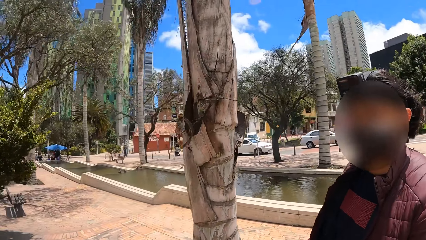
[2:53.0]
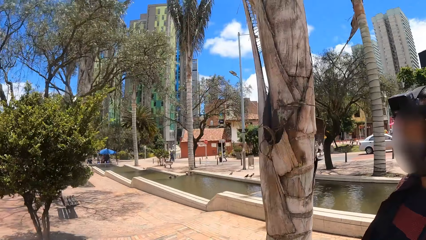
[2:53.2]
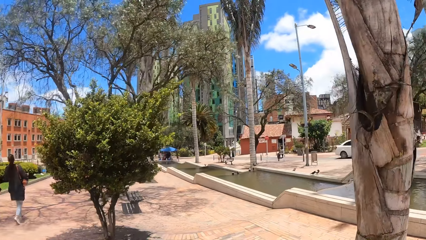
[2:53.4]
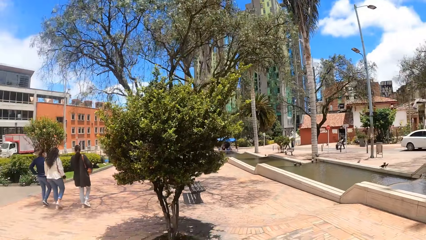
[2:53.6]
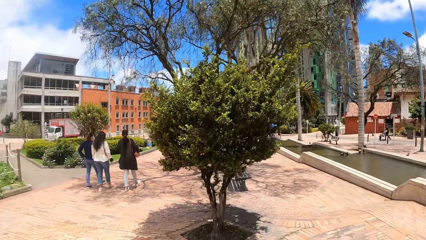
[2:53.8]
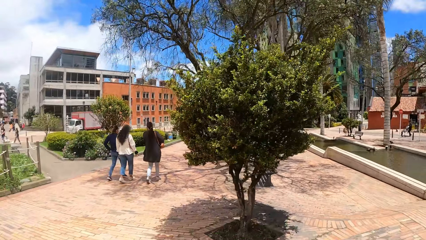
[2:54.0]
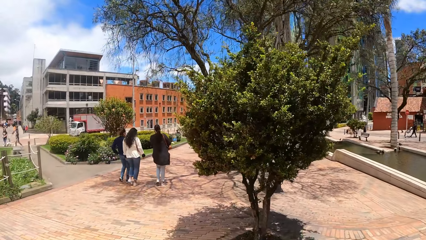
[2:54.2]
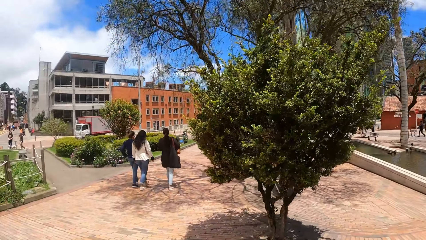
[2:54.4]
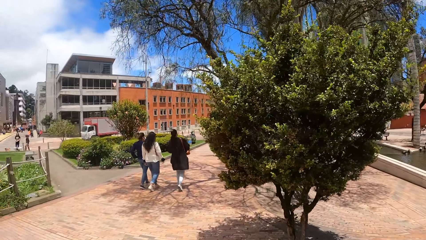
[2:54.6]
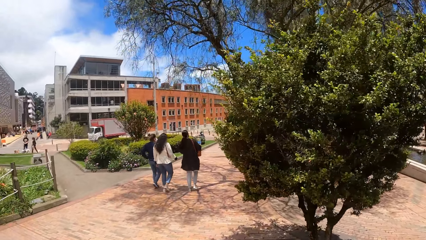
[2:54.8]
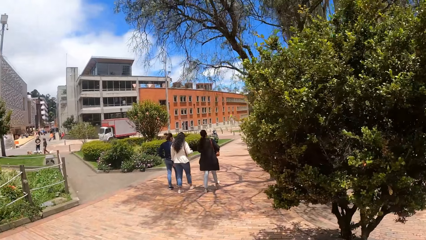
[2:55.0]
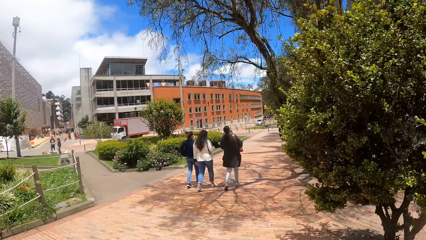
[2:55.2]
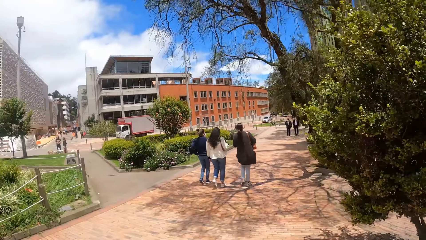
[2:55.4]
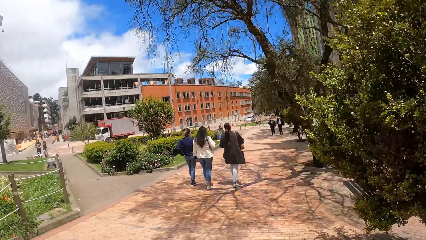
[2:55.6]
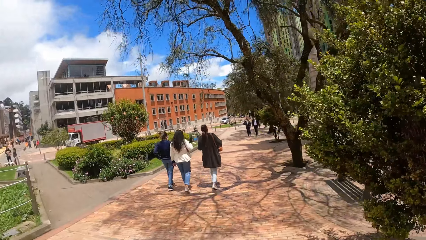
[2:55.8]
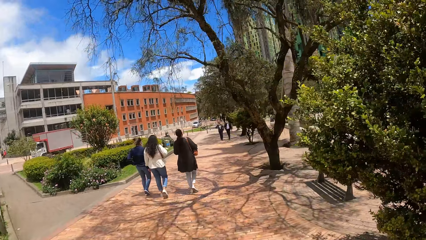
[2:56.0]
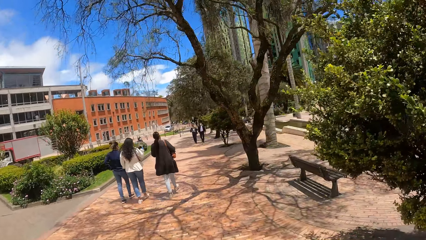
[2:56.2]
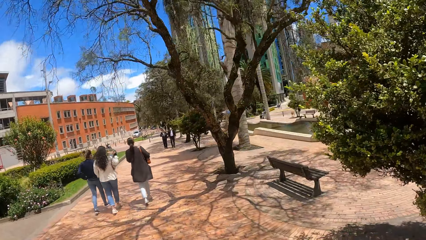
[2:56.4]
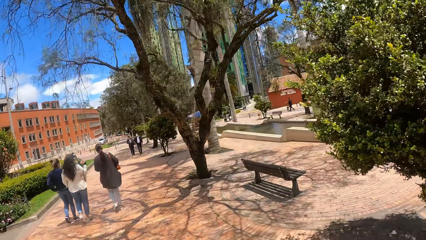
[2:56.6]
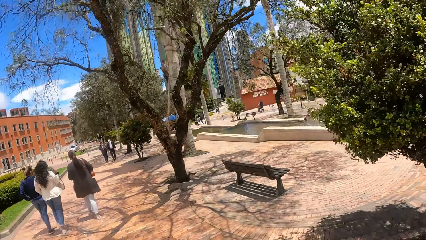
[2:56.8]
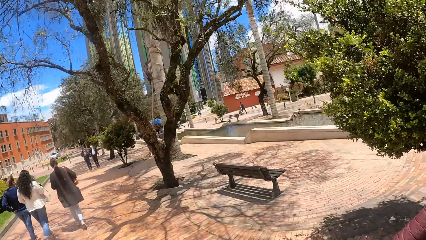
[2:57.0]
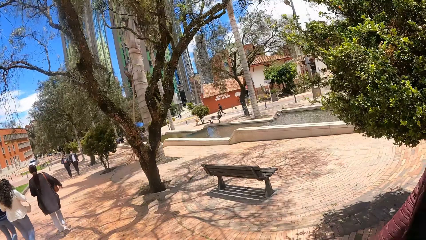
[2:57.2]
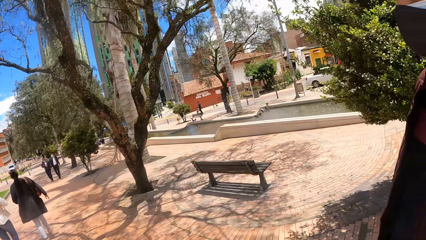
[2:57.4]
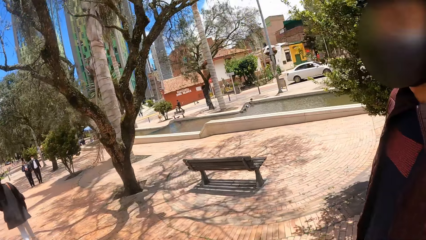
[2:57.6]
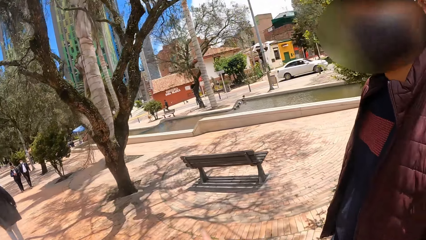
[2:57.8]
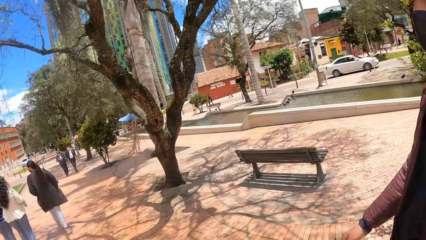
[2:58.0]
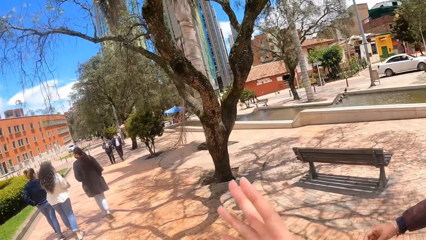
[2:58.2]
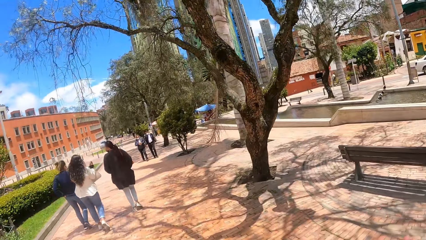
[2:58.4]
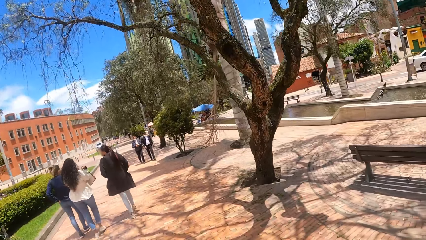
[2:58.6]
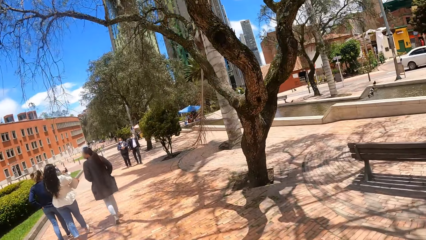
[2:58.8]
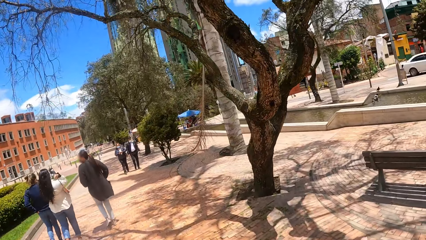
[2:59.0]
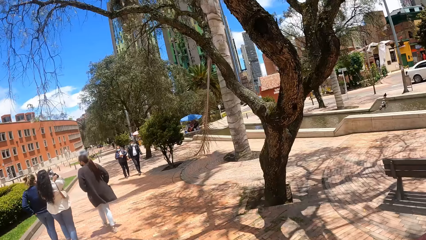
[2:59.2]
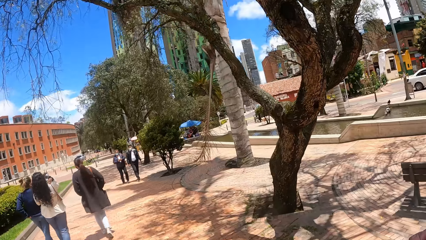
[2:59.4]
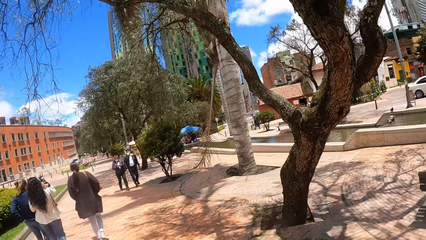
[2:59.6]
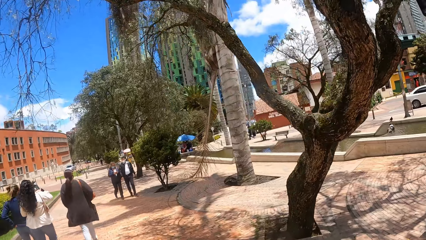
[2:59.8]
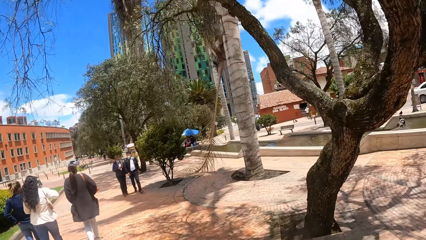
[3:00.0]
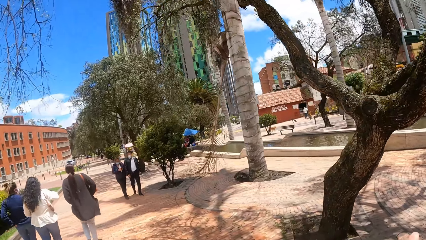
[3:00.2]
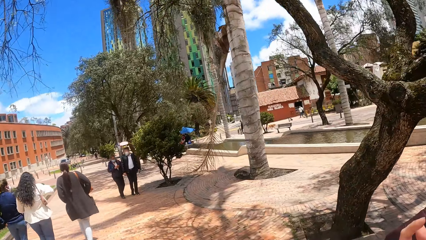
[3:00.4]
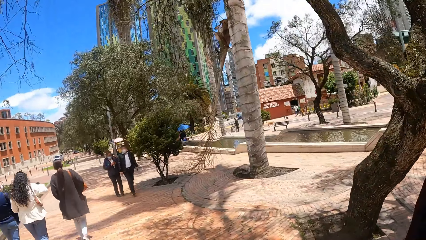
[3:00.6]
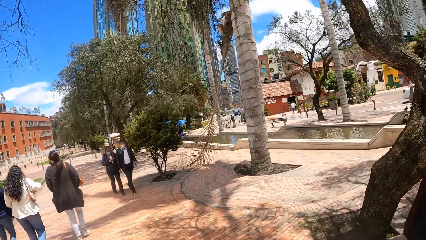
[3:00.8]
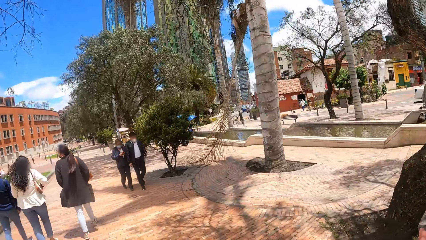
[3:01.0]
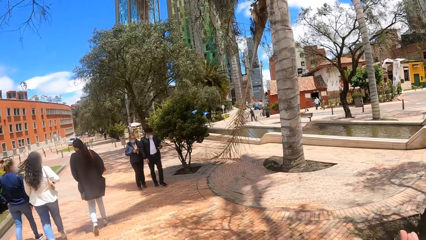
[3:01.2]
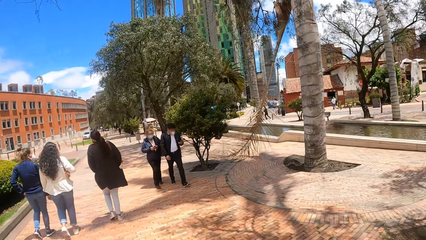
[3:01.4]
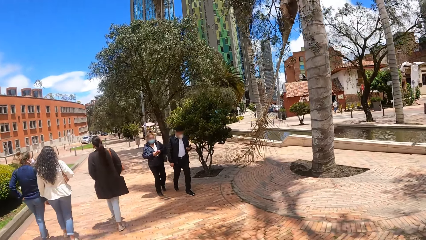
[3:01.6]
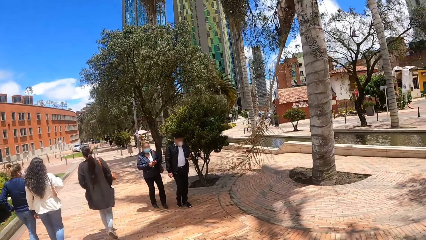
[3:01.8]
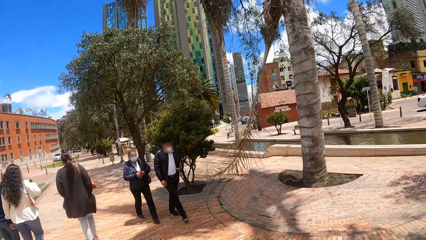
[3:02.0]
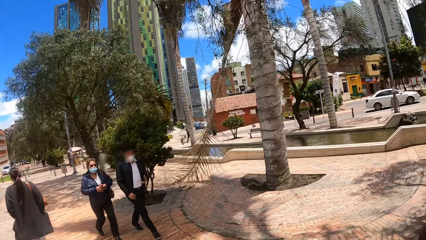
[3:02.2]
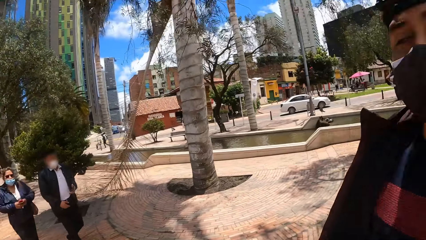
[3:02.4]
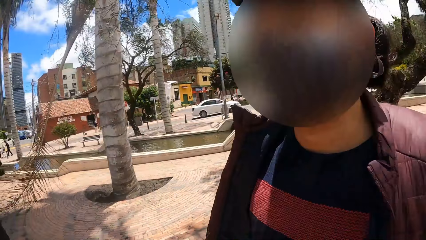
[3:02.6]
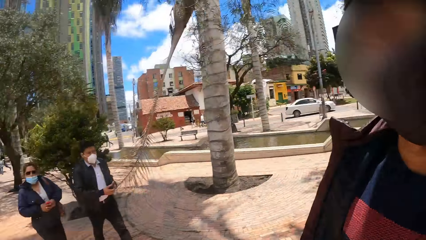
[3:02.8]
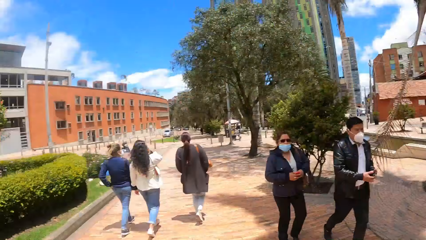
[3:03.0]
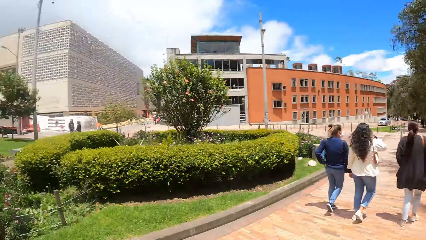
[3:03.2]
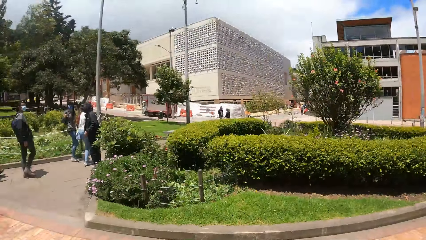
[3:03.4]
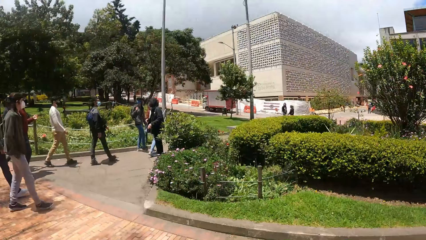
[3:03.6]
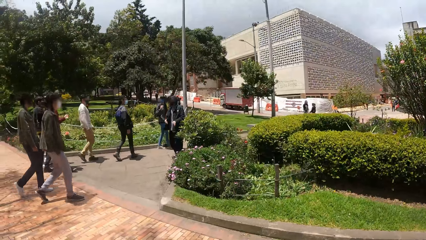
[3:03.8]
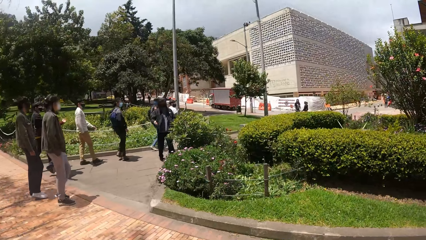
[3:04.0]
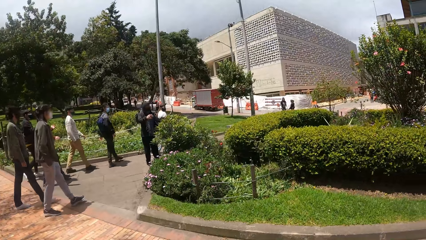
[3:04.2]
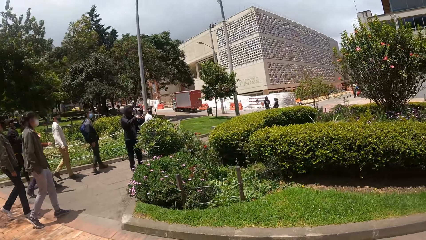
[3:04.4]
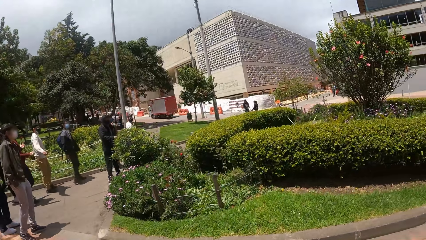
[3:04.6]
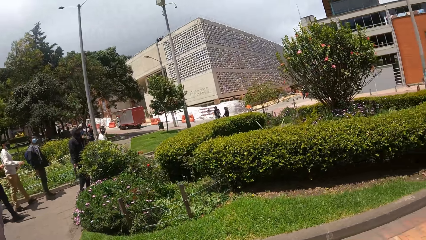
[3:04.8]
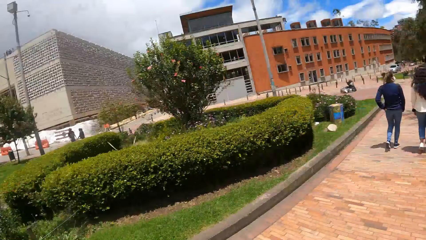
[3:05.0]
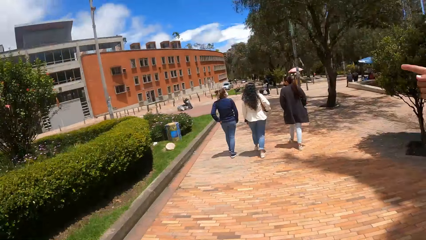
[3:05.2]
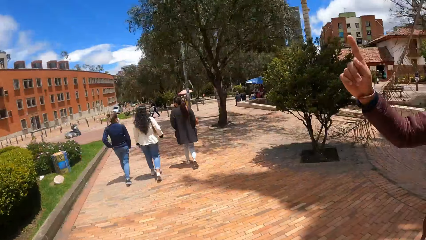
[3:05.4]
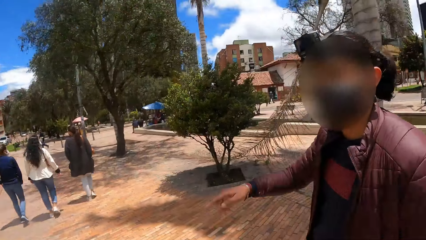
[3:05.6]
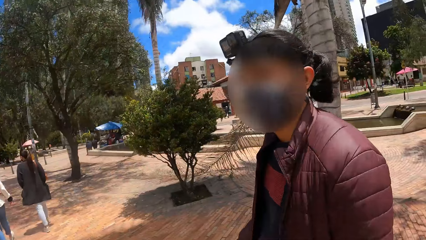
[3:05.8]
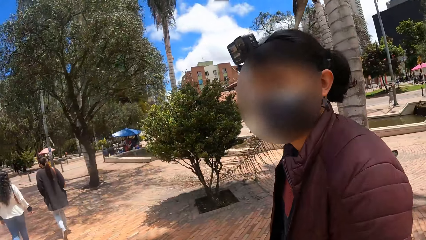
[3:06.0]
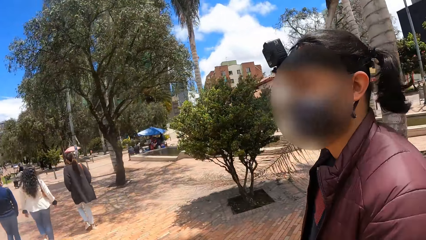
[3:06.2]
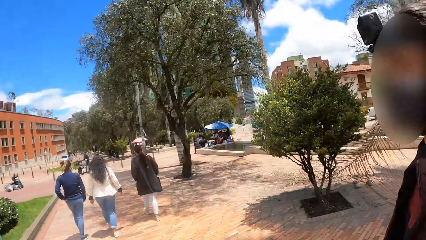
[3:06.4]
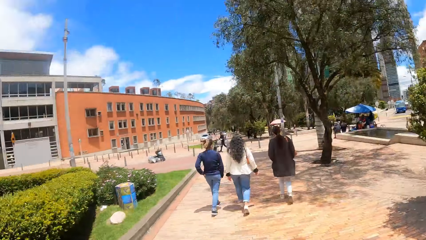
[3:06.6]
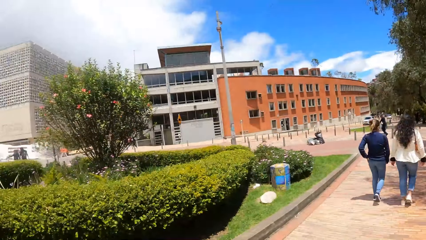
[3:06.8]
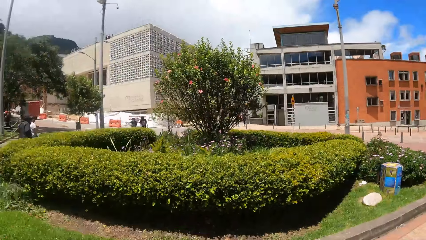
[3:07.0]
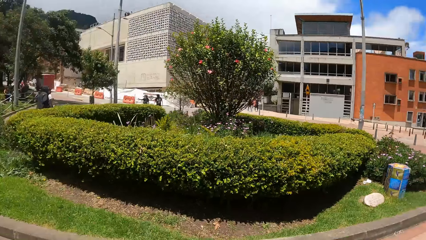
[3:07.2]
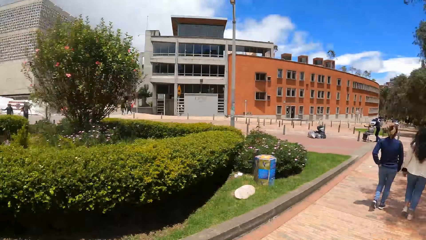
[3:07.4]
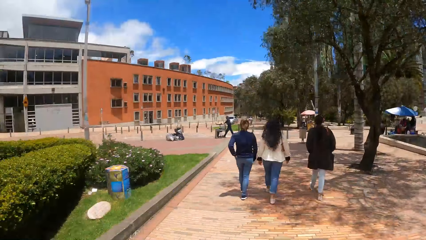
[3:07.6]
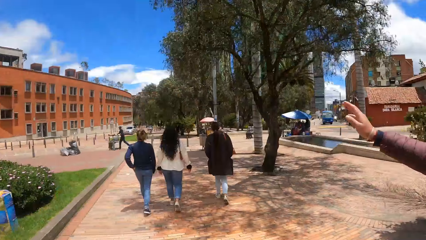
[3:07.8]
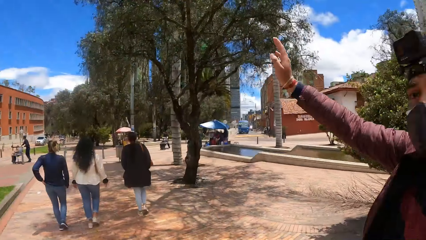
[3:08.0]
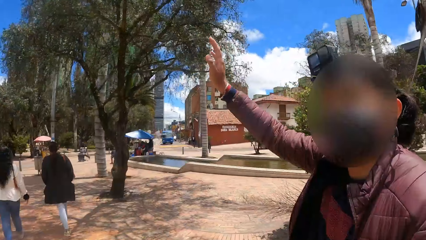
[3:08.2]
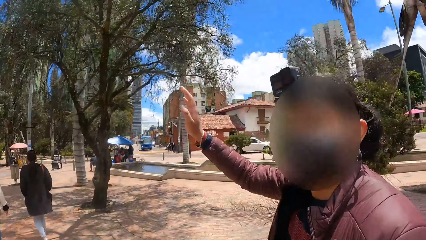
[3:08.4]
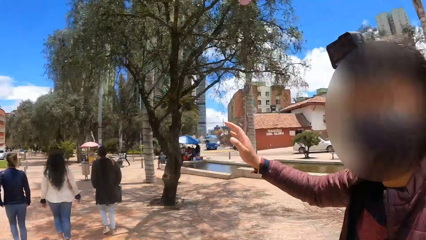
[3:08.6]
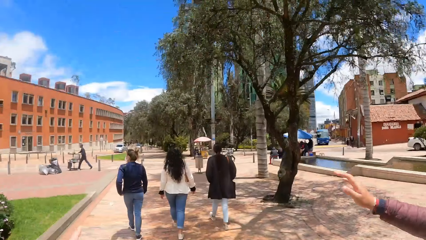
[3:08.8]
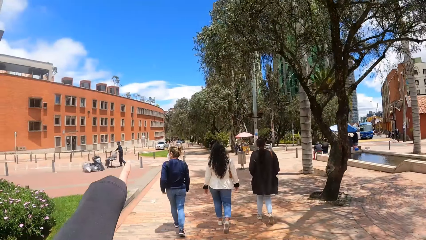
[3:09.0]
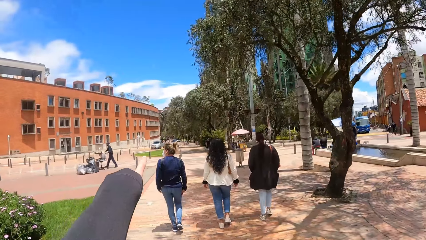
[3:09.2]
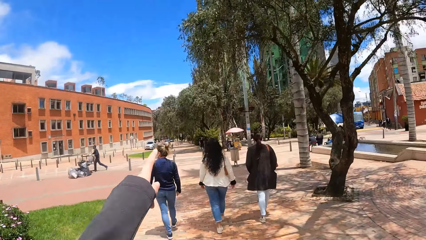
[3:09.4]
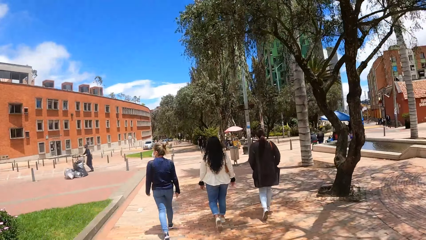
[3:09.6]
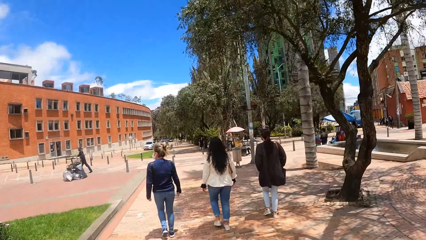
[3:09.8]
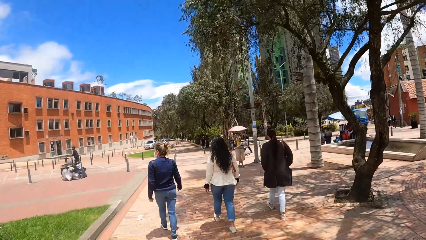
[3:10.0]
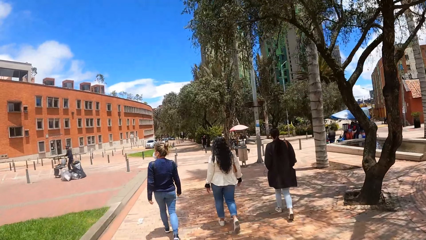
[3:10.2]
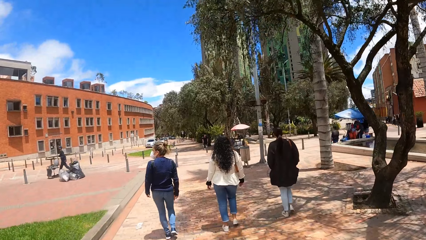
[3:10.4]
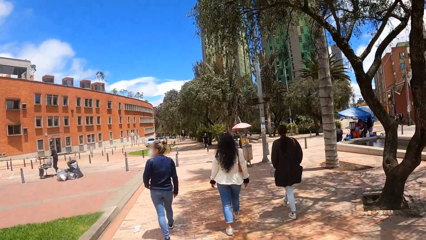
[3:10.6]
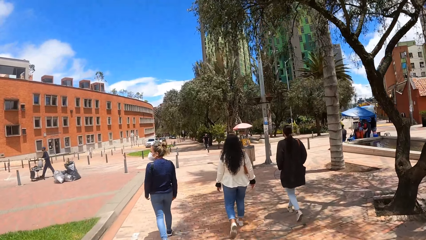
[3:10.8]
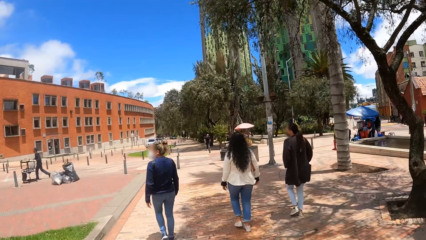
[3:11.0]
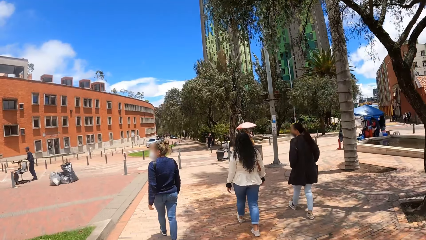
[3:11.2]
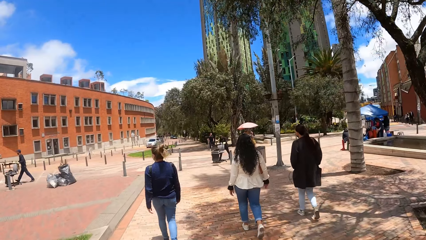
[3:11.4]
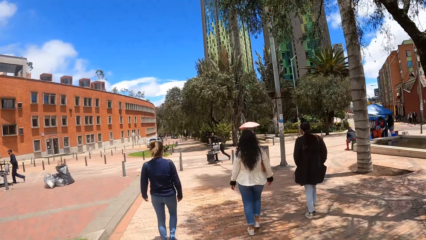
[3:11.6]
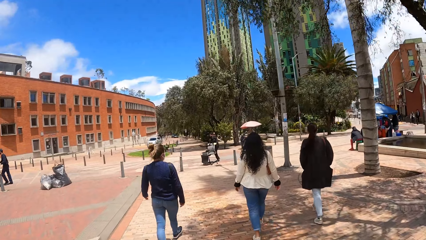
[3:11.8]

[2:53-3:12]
The camera wearer interacts with a woman. They look around. They walk outside. They interact with the woman. They look around. They move the right hand. They interact with the woman. The woman raises the hand. The camera wearer points a finger.
